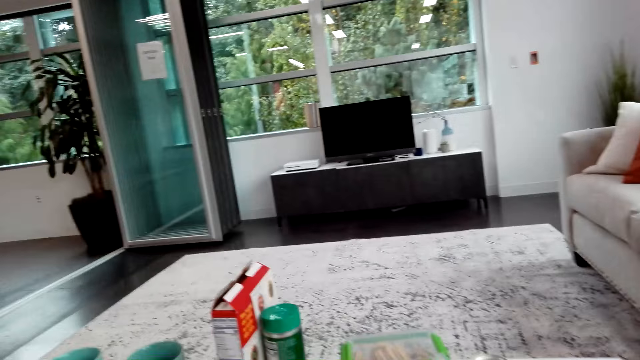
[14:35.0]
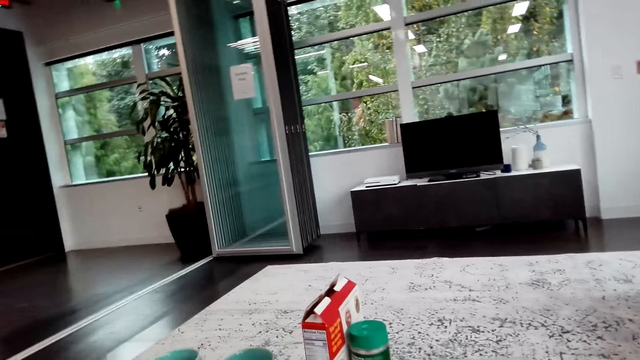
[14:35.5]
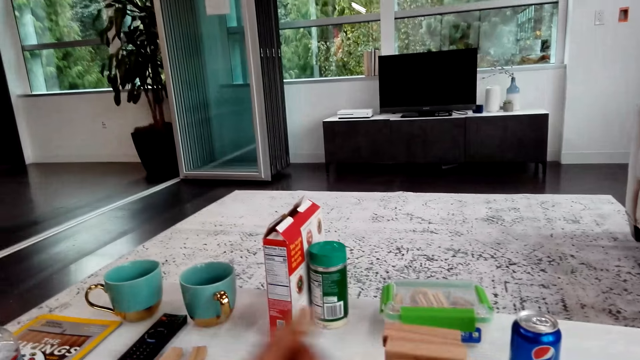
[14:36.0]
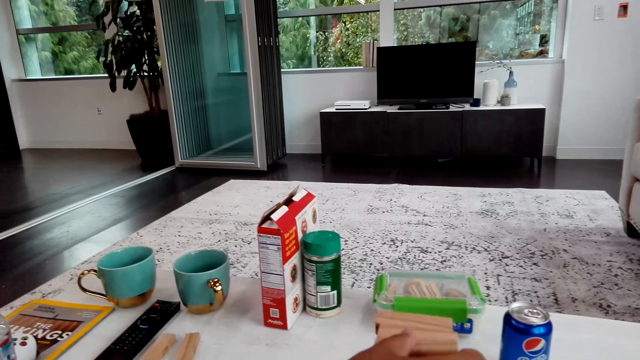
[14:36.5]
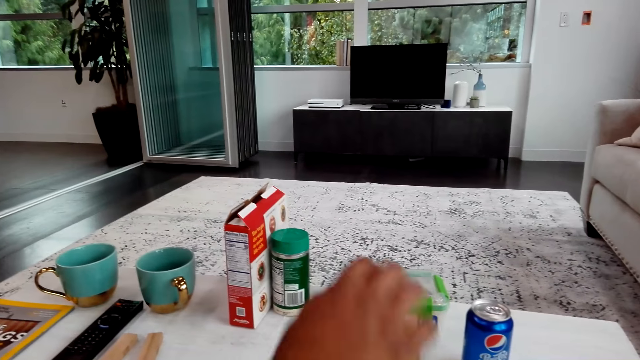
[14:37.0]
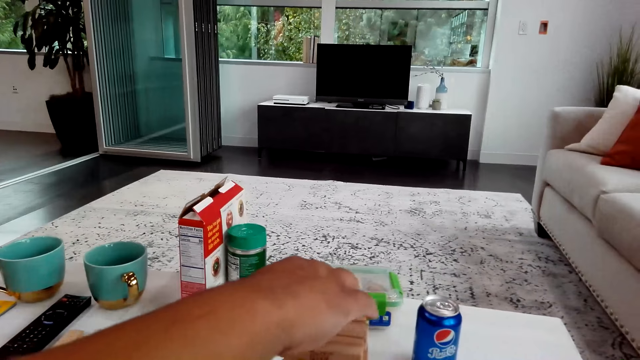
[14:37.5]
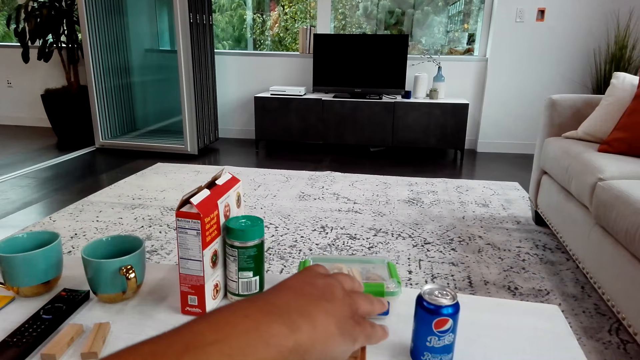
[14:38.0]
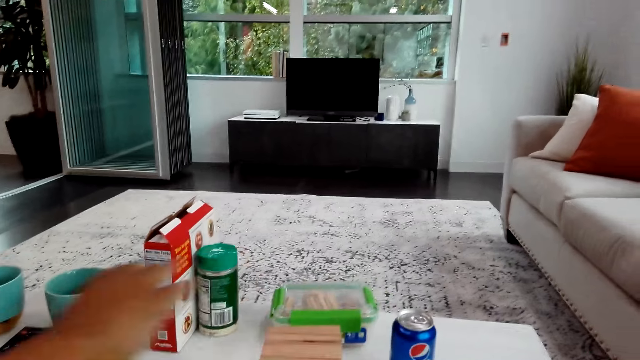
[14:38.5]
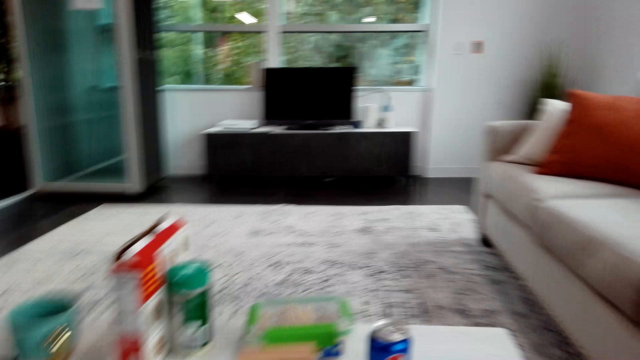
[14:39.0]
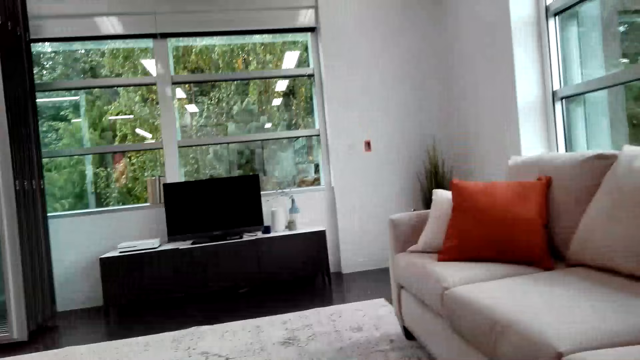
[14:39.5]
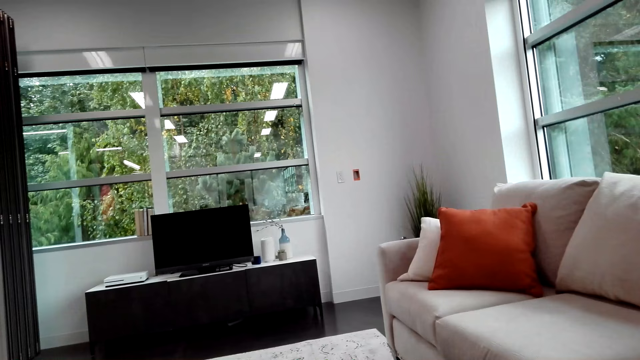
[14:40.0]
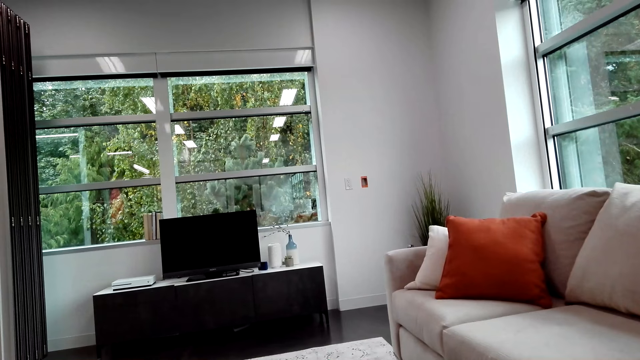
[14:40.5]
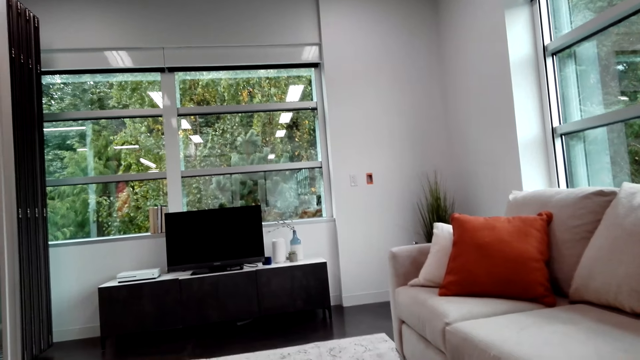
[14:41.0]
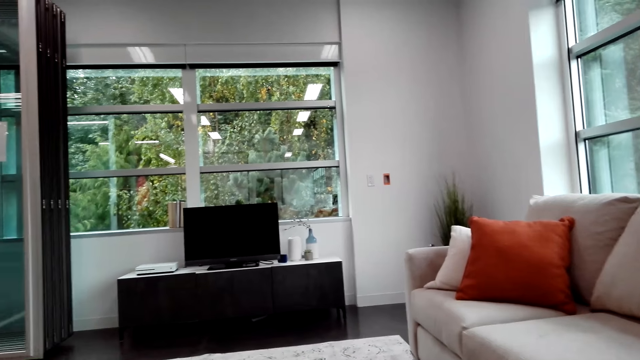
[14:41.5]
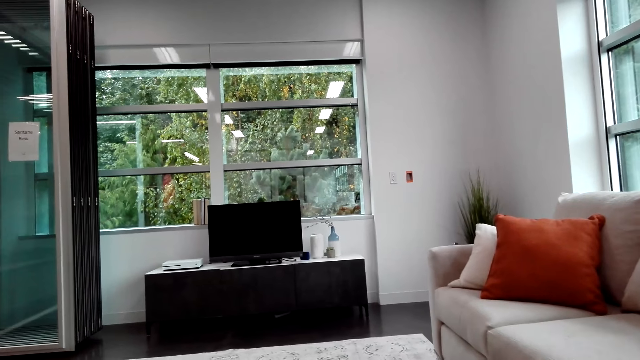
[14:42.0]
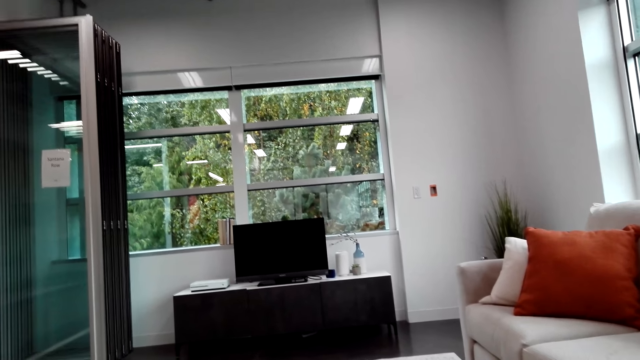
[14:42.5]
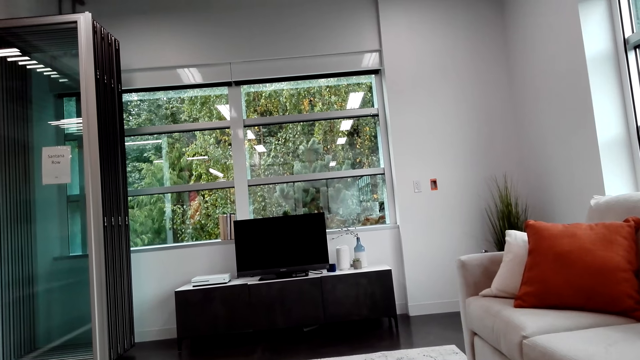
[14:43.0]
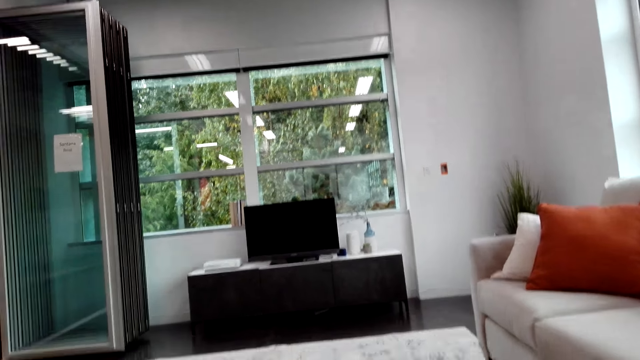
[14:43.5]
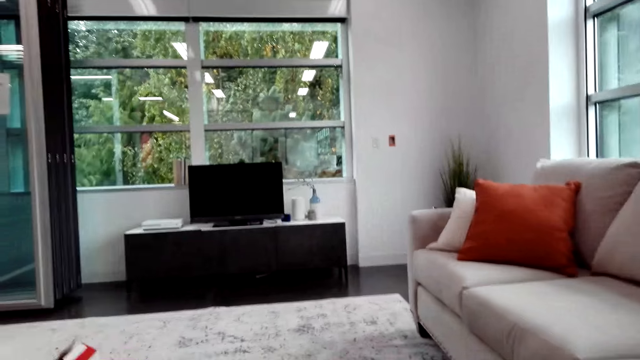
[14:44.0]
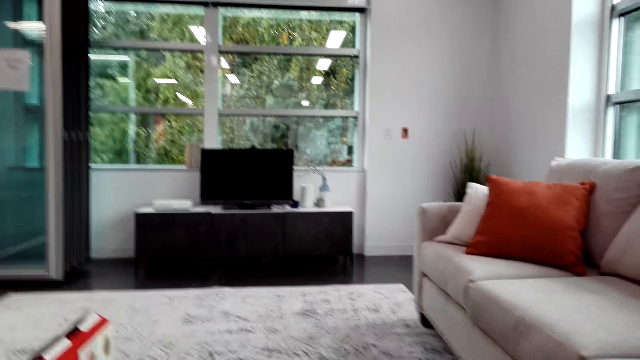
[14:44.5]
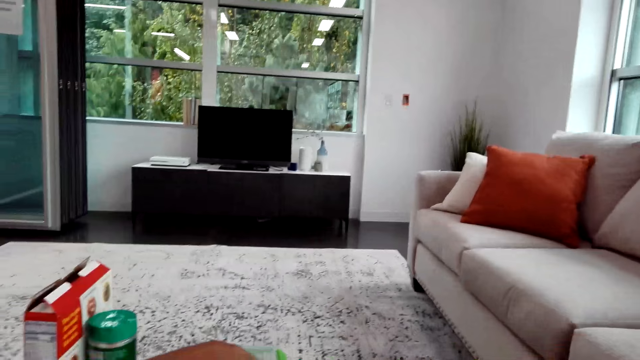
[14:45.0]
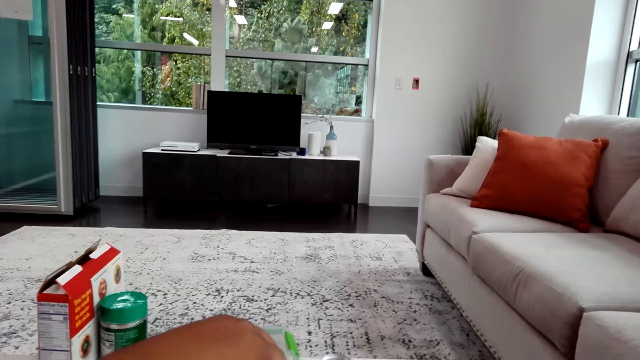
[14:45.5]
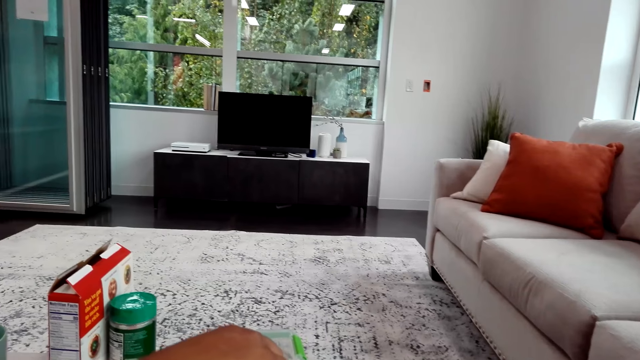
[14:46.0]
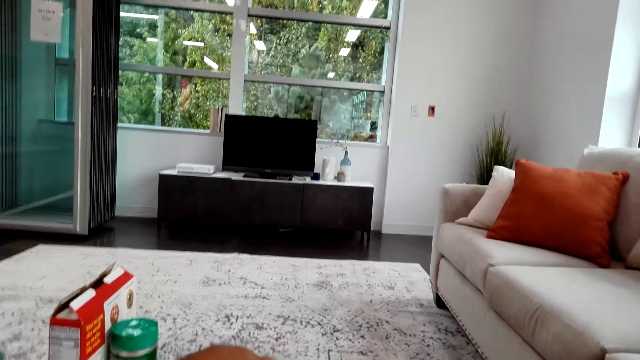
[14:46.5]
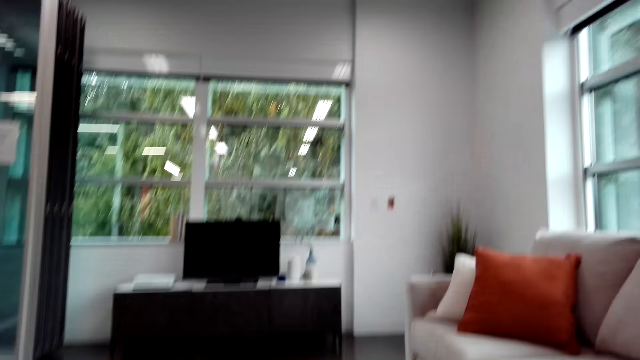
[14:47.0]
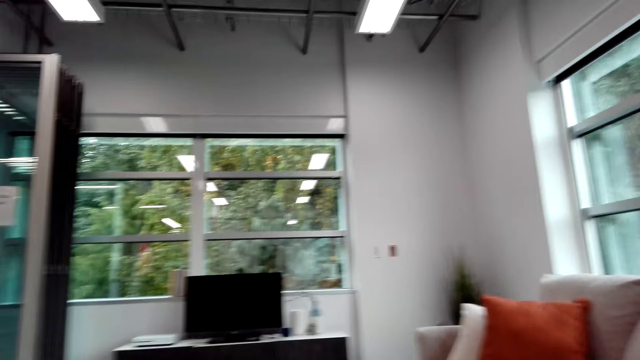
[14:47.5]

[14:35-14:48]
A man puts a block on other blocks. The man moves his hand.

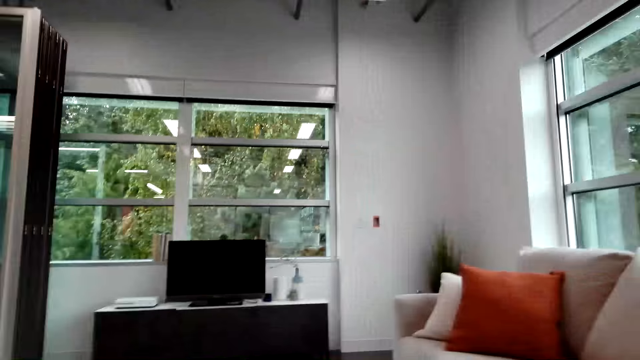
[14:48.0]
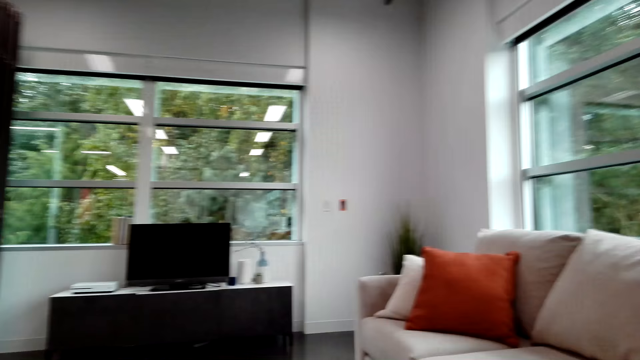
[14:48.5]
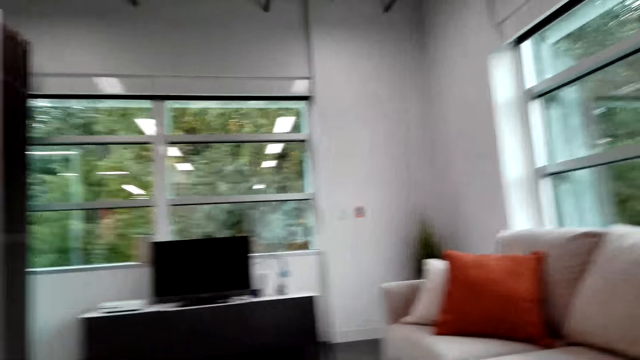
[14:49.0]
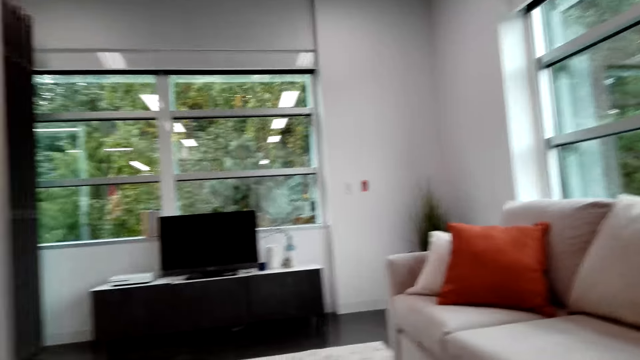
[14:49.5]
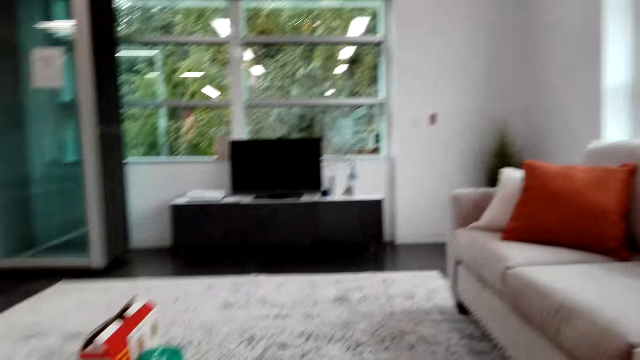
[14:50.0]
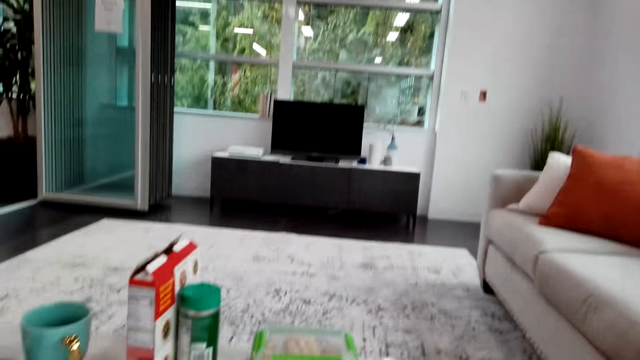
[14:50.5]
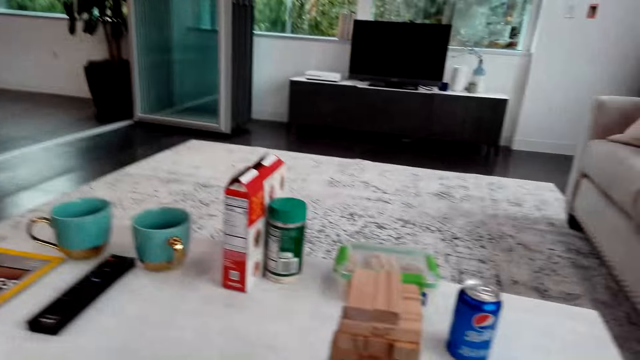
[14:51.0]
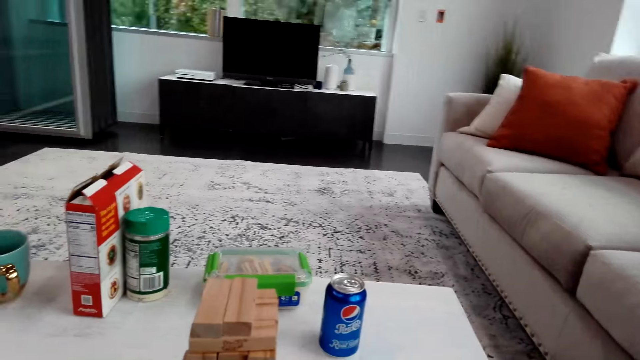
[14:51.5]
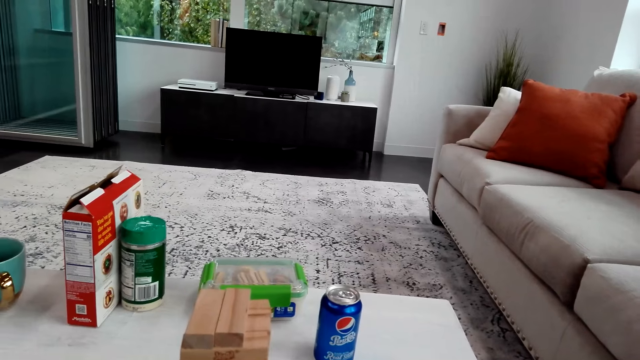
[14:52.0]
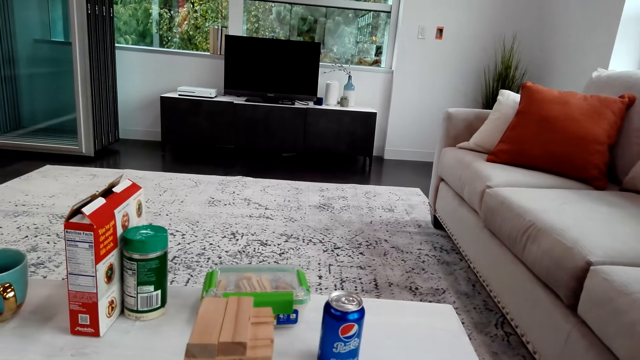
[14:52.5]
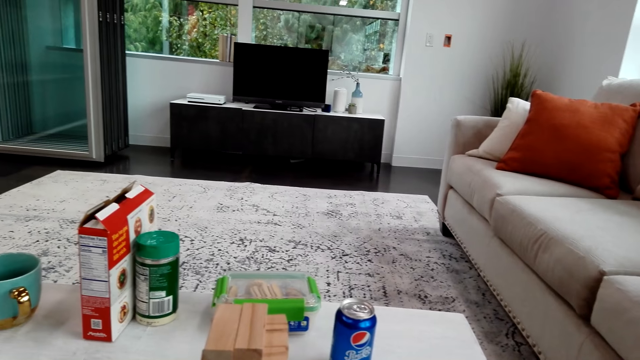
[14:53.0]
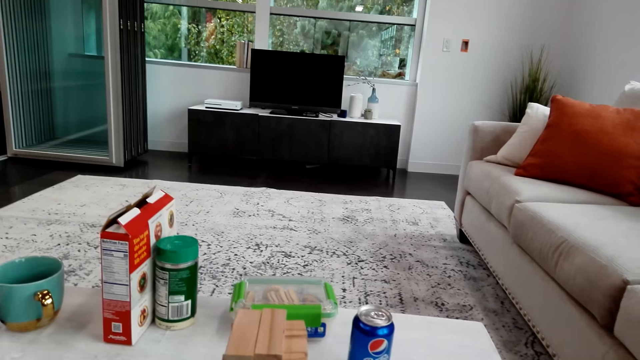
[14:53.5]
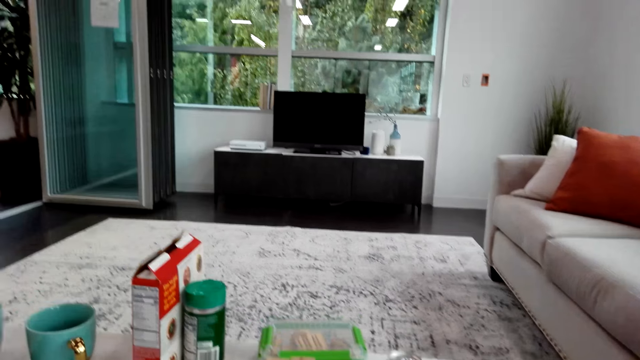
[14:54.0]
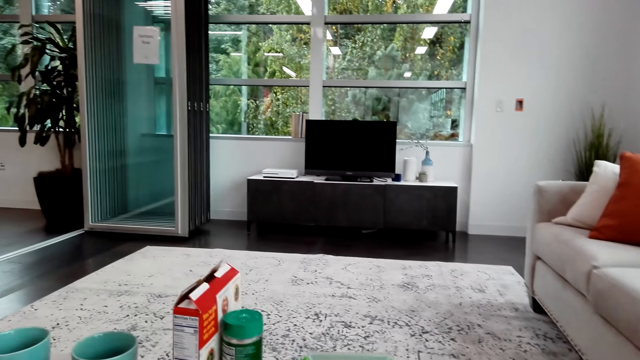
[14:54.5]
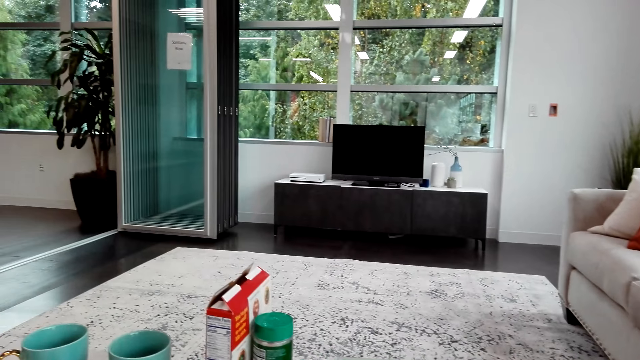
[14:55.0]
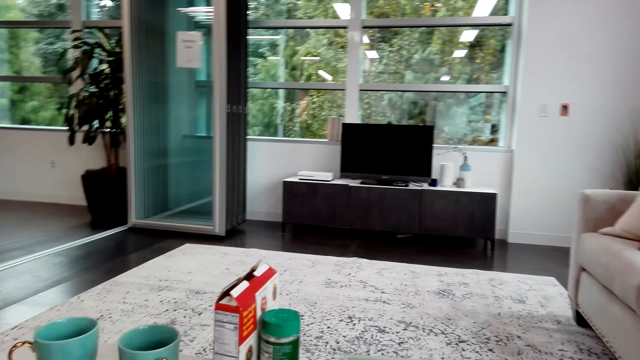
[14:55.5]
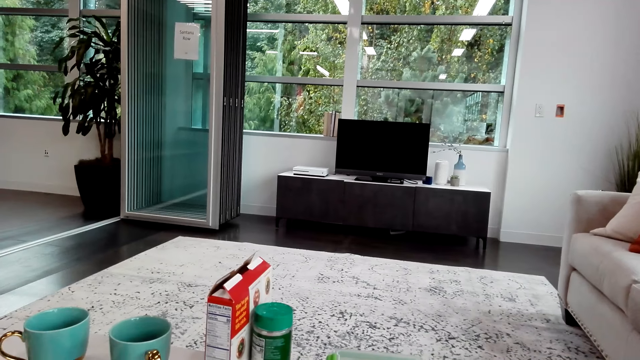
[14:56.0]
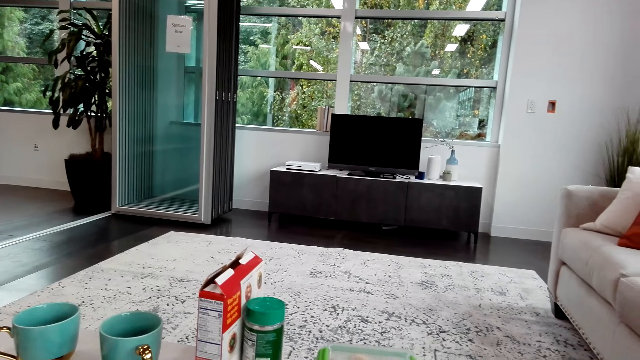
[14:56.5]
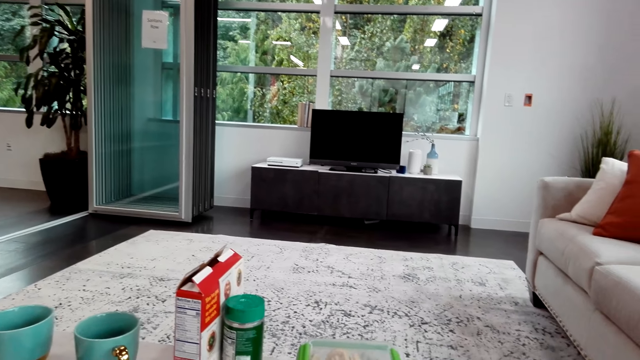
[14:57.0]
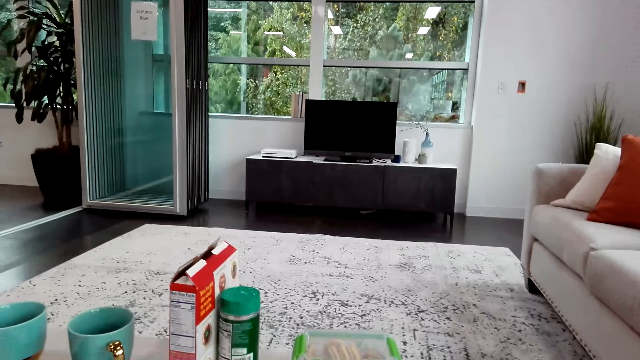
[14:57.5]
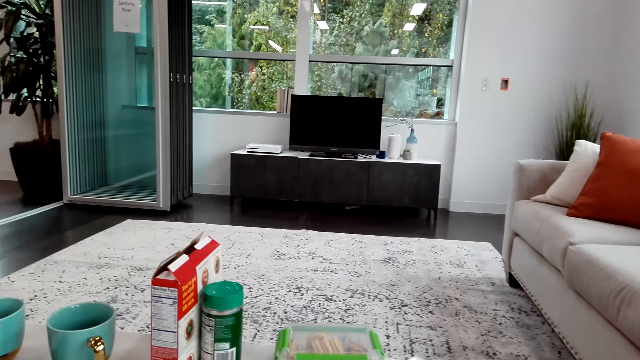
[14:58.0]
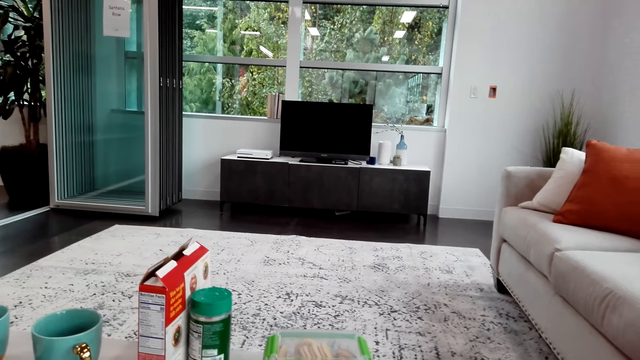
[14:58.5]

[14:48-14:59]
The camera wearer talks with a man. They look around.
